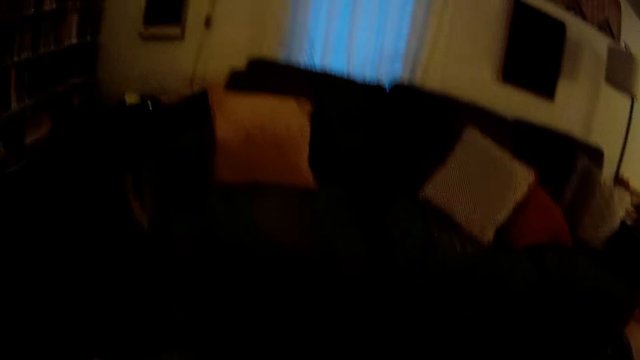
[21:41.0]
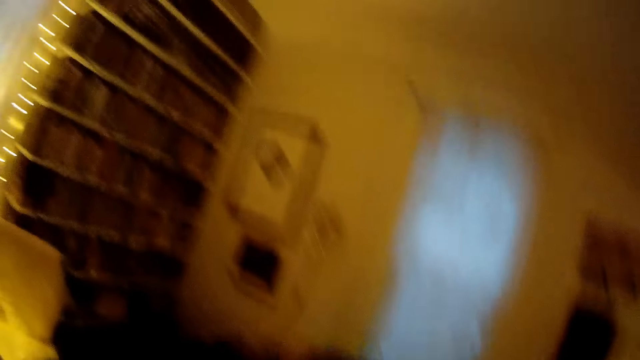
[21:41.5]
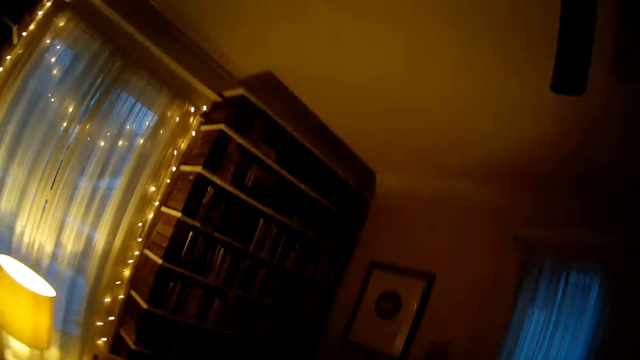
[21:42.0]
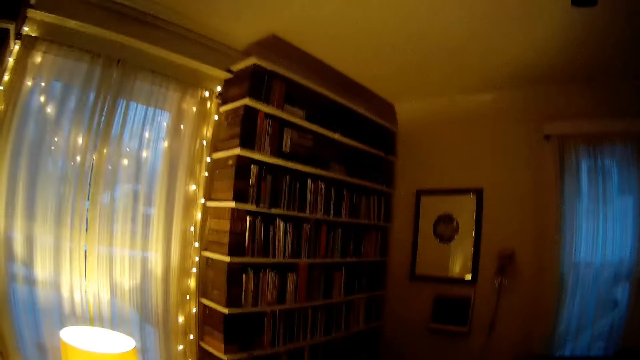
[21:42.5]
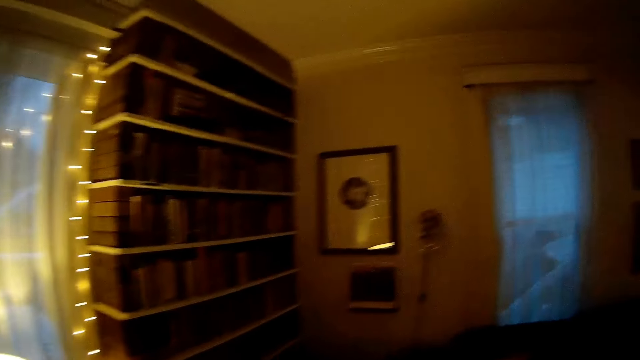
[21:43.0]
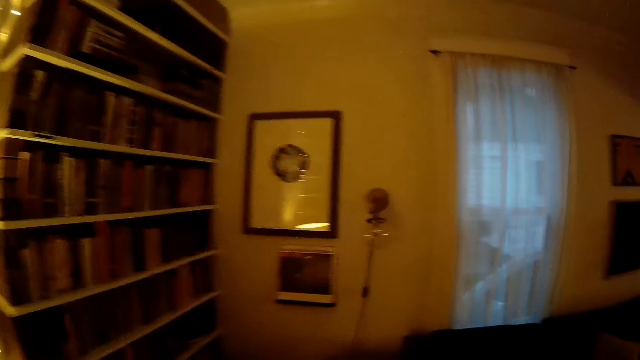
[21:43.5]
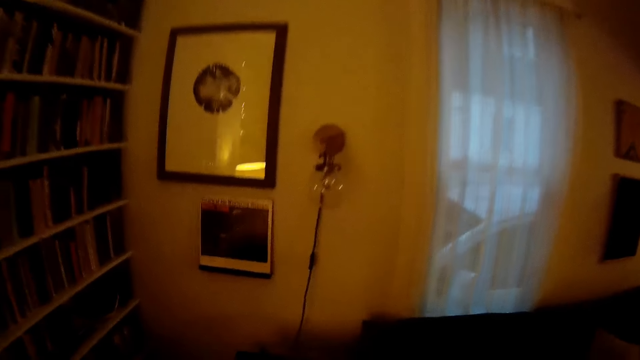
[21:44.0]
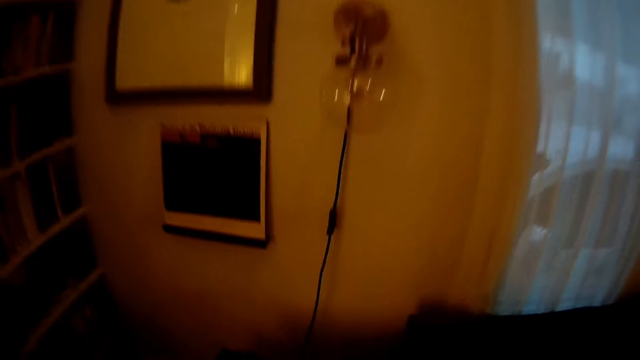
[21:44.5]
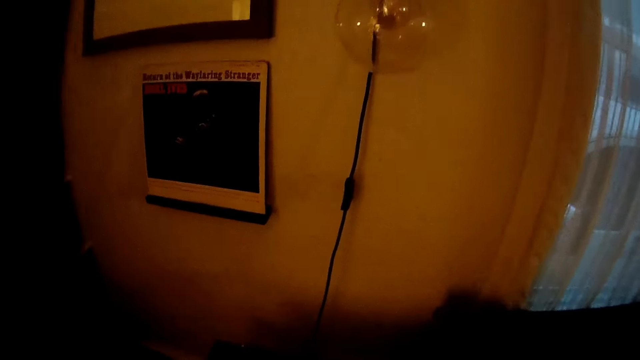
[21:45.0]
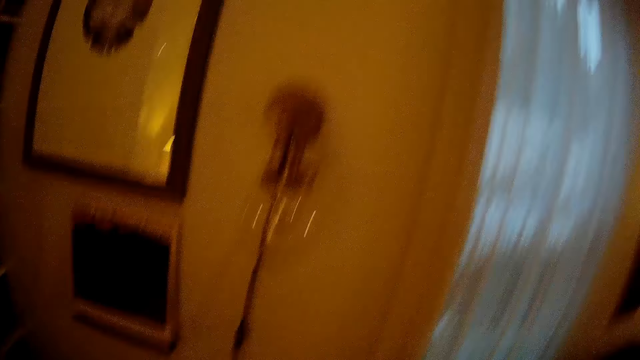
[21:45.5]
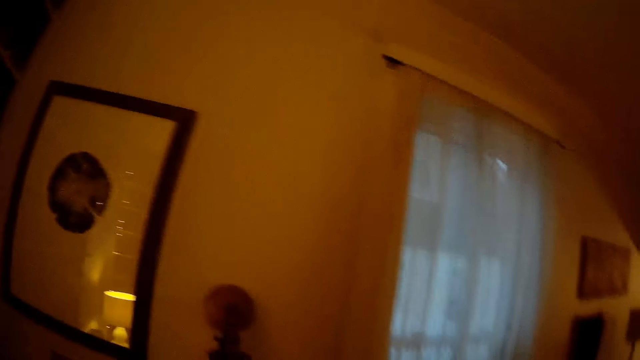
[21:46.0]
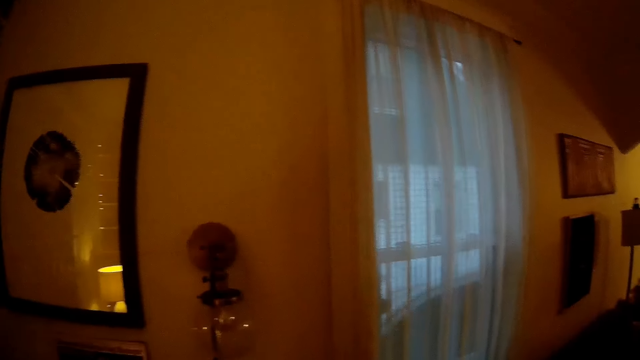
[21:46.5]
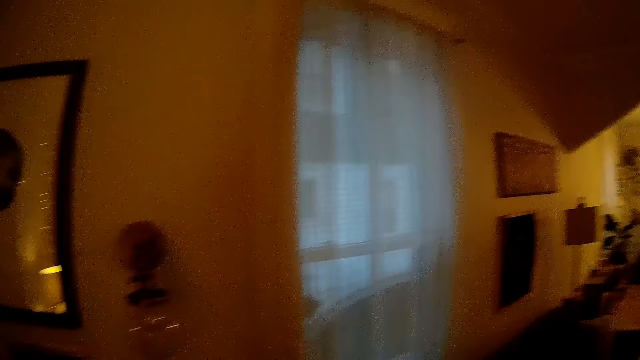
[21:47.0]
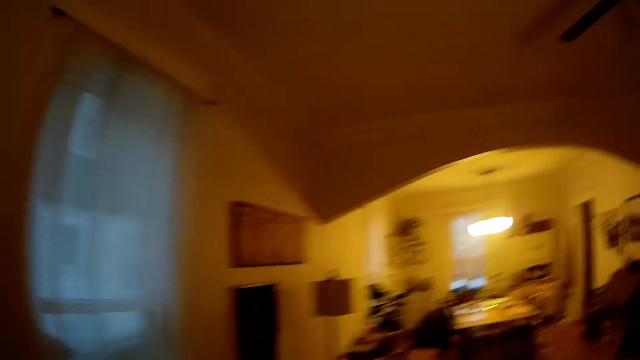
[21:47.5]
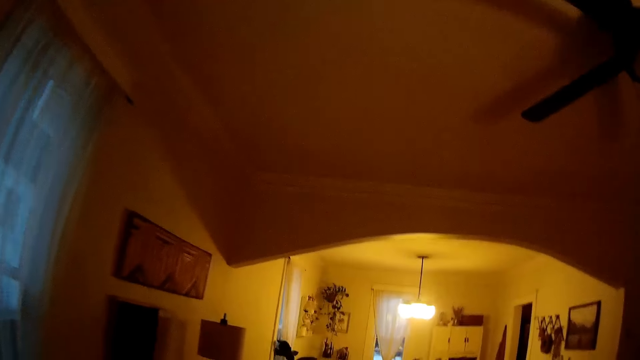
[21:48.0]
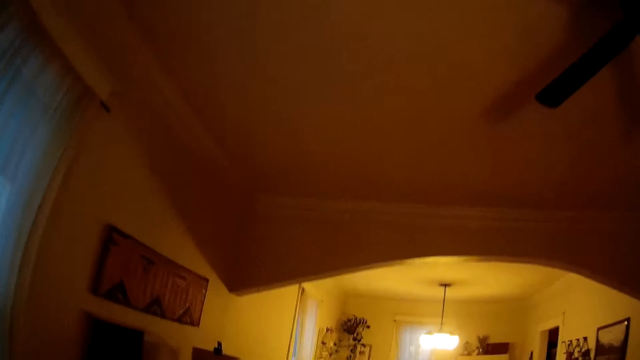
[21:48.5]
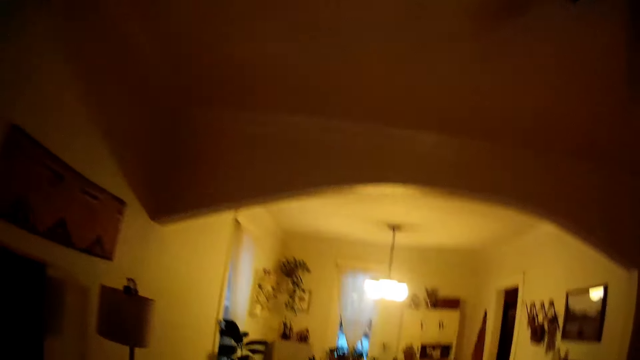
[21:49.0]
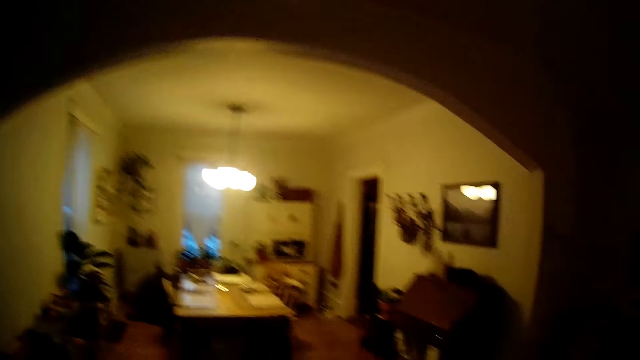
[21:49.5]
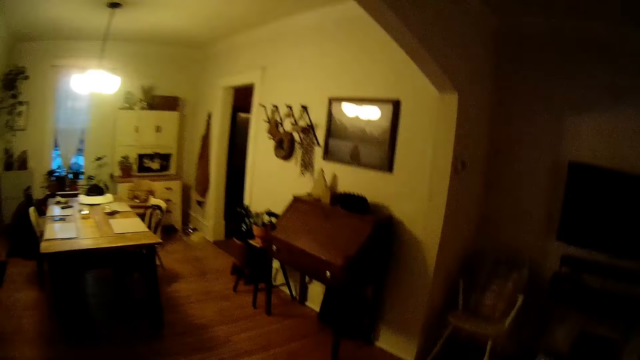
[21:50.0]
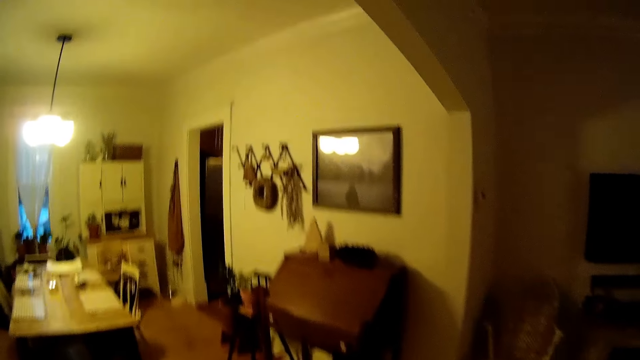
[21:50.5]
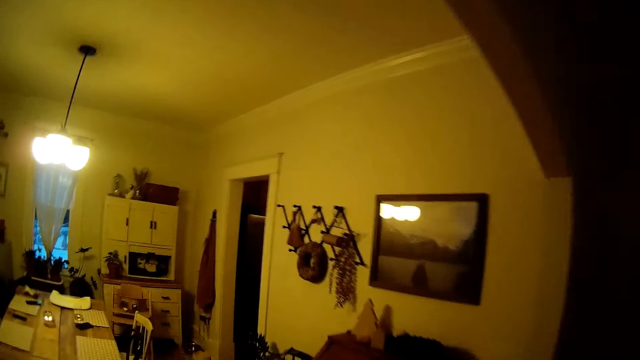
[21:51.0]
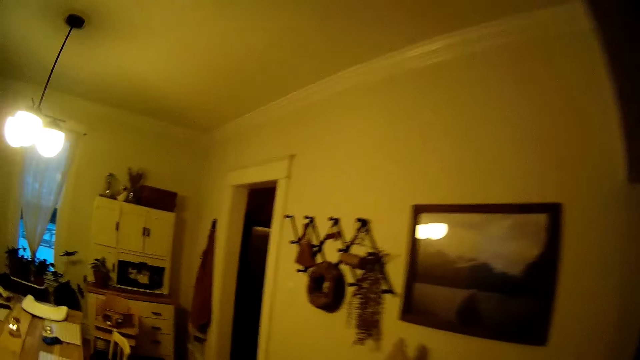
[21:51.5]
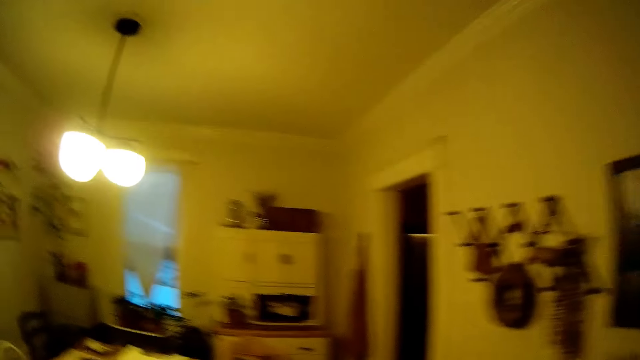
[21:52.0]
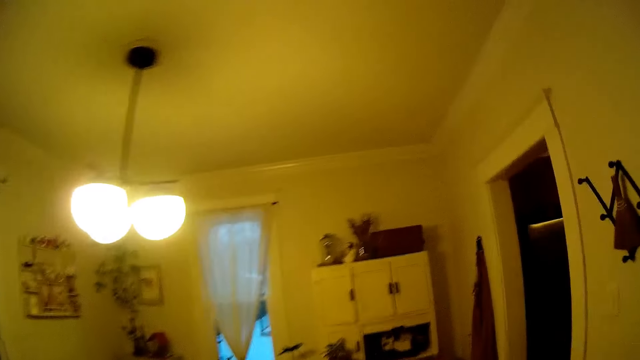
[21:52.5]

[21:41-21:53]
The camera wearer walks towards a bookcase. They walk towards the kitchen table.

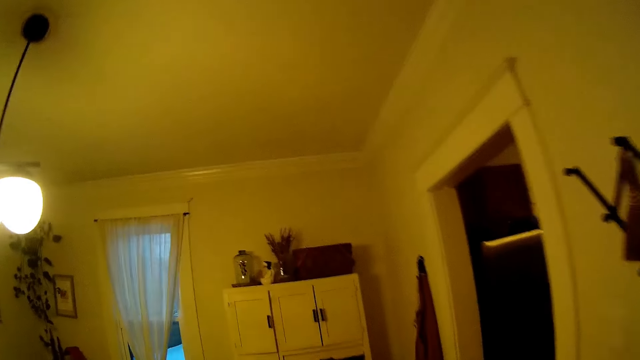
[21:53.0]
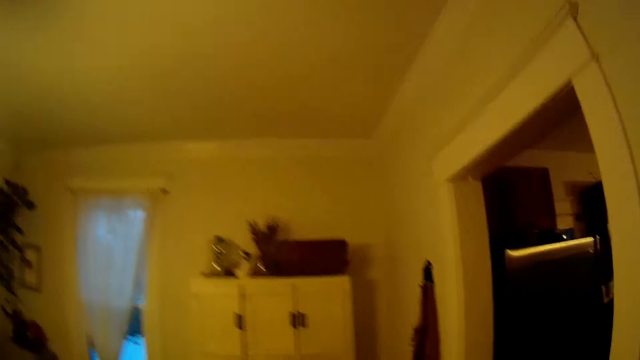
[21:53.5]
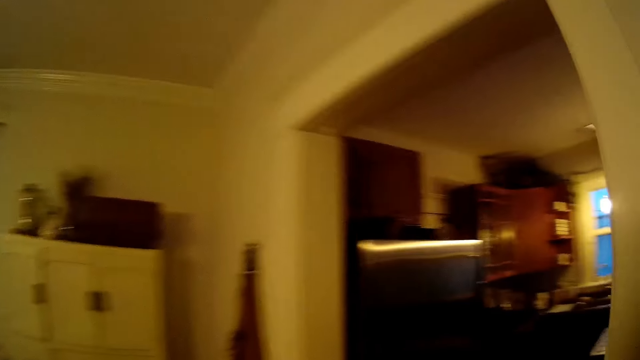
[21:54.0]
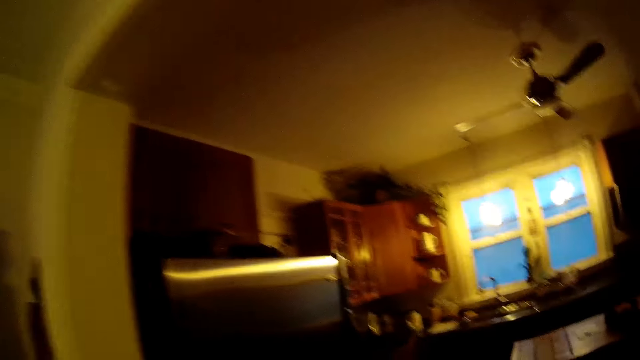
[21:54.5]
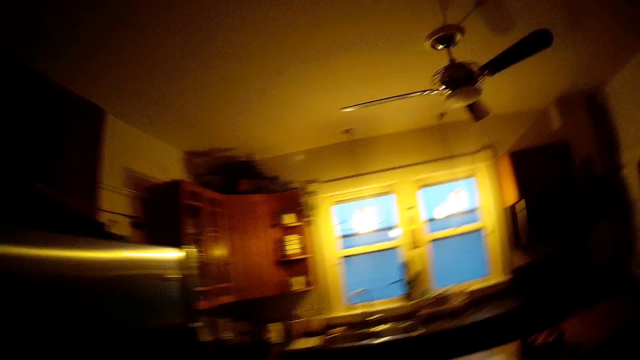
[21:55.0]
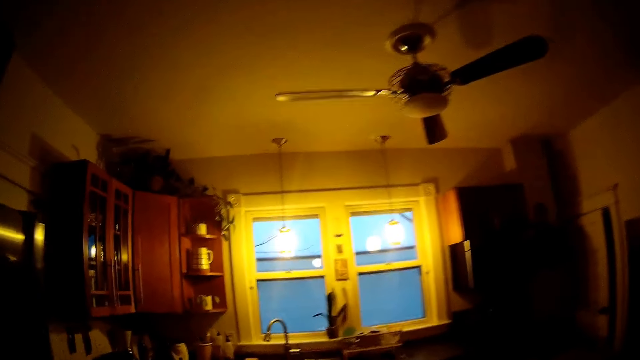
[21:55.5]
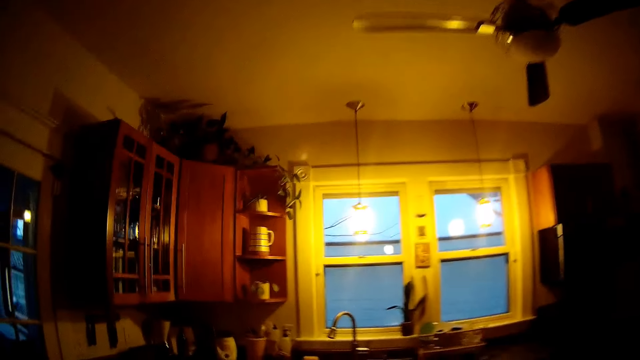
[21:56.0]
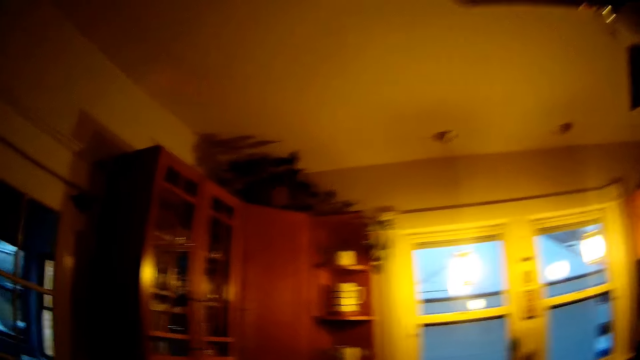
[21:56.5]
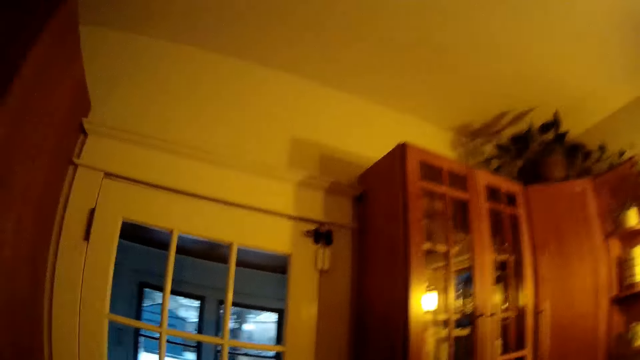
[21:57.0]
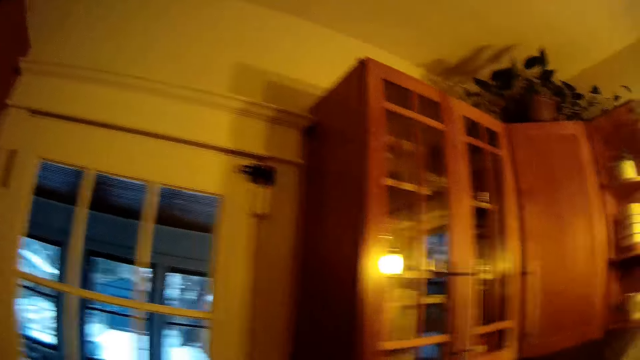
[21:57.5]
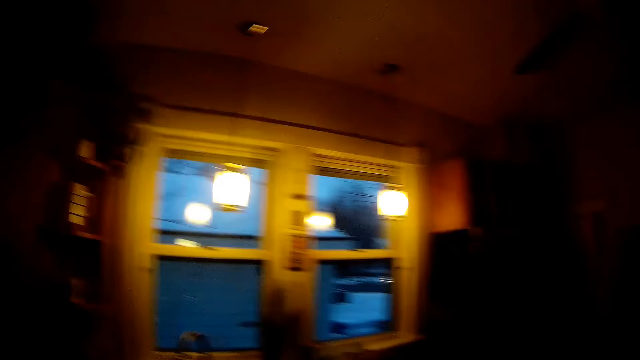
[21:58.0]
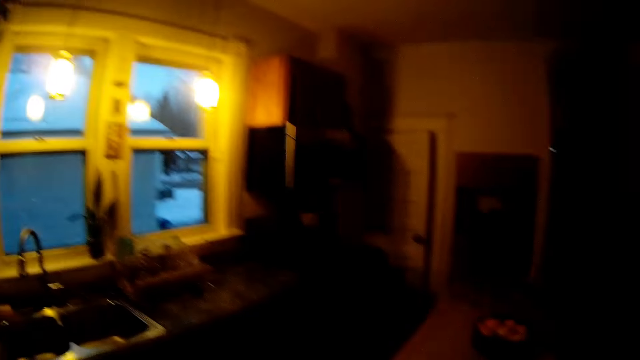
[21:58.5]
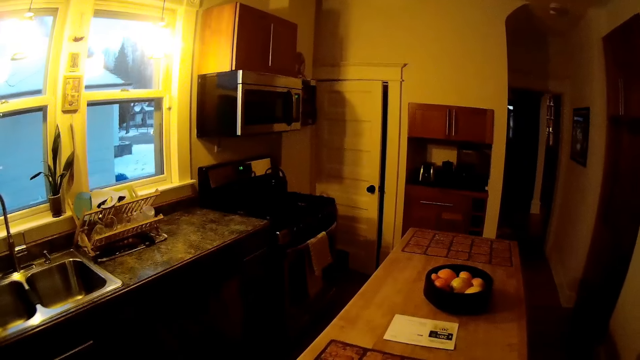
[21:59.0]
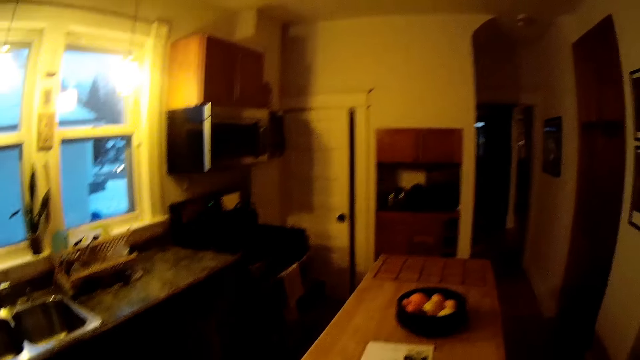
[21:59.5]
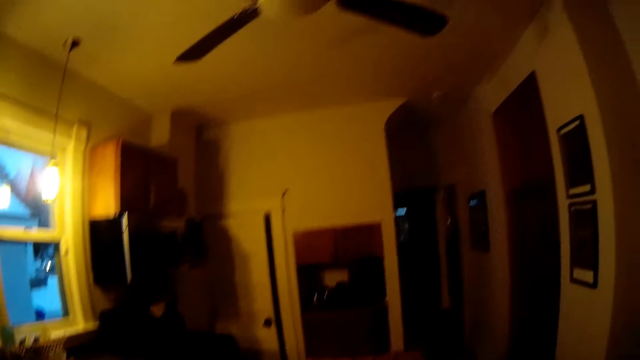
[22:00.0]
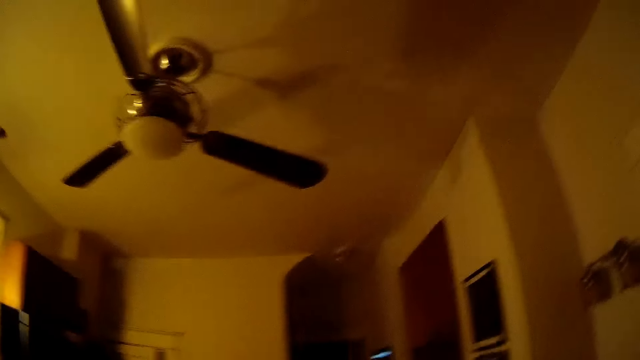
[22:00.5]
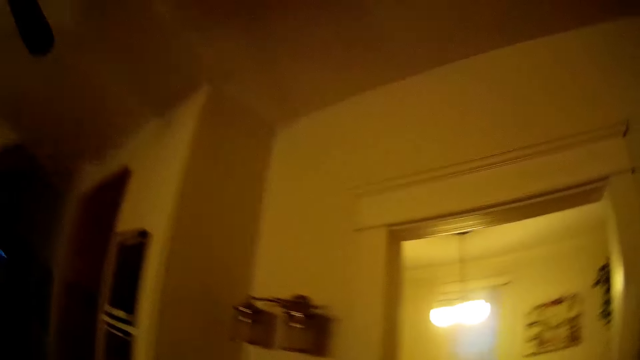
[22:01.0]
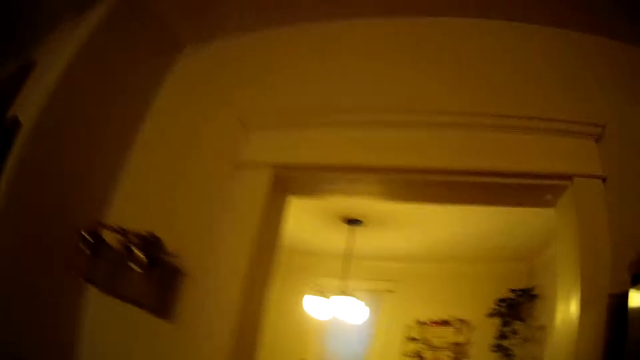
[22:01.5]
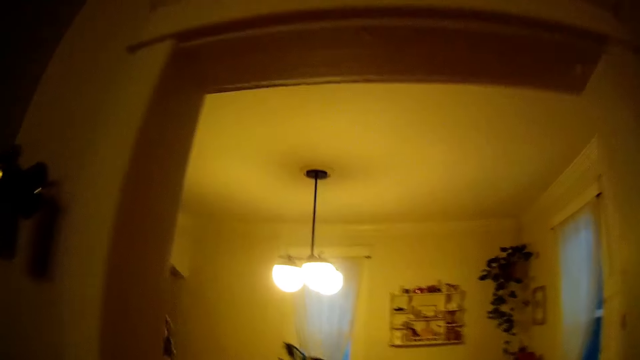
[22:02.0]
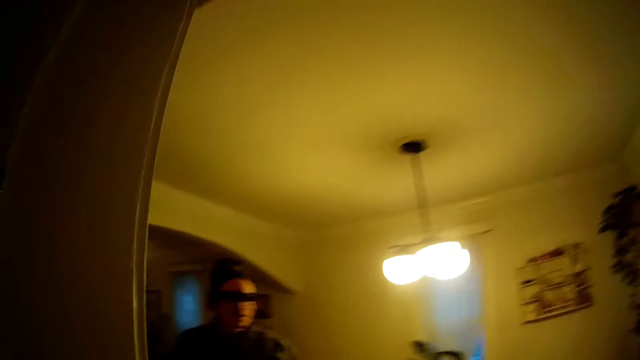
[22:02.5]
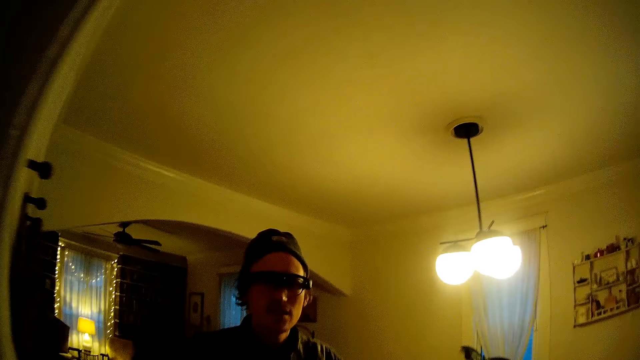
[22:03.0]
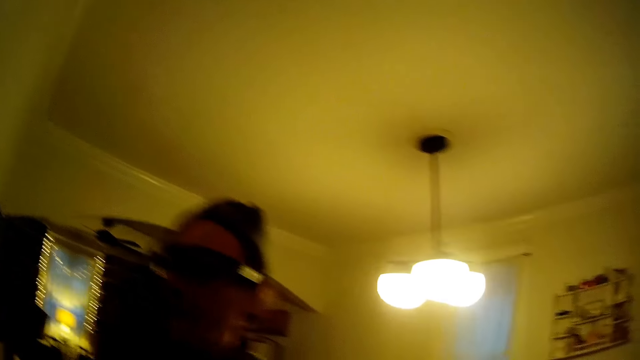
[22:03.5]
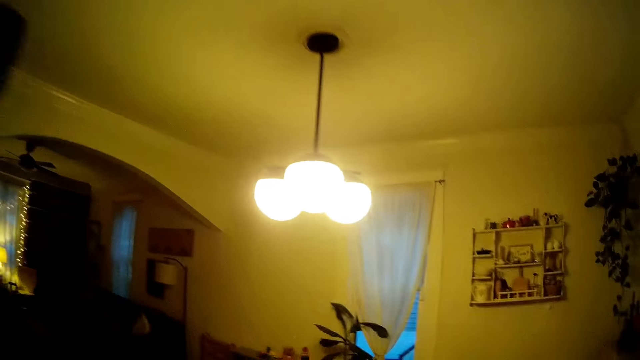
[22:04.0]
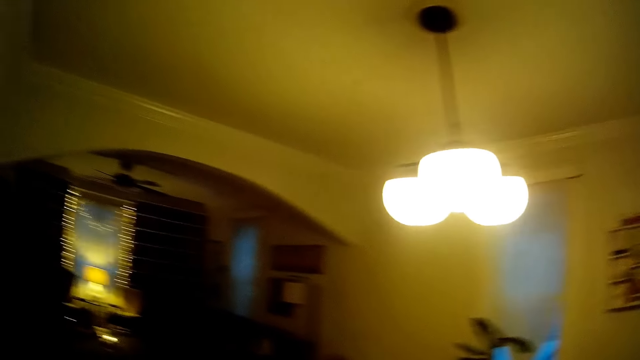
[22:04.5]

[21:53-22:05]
The camera wearer looks around. They walk to the dining table. They meet with a man. The man walks to the kitchen.
